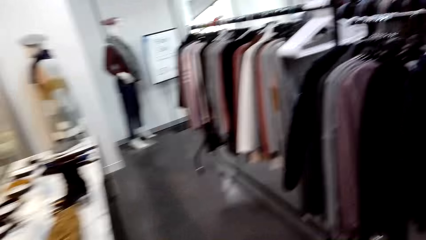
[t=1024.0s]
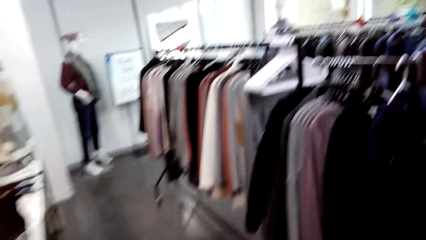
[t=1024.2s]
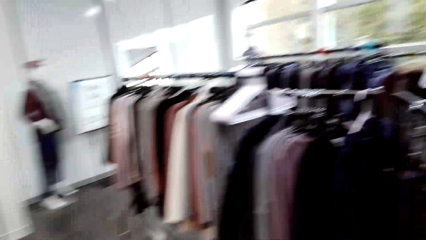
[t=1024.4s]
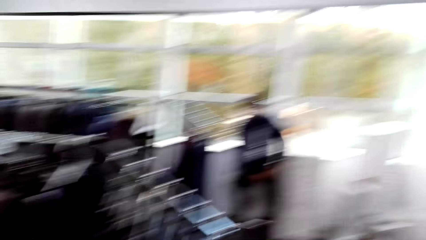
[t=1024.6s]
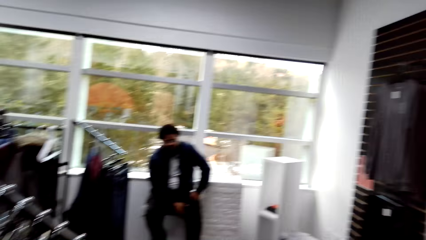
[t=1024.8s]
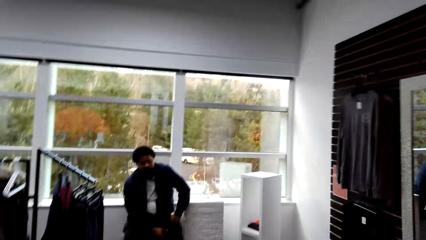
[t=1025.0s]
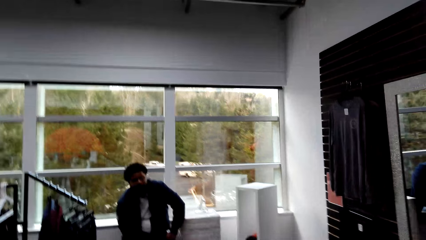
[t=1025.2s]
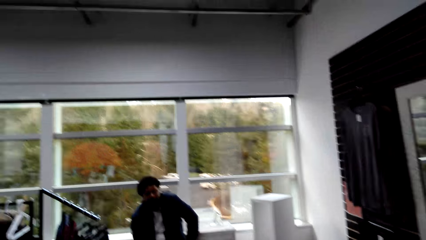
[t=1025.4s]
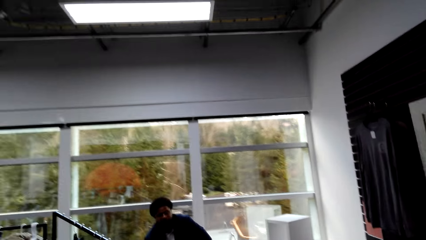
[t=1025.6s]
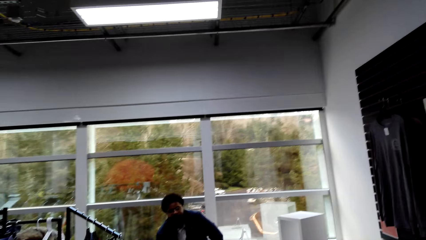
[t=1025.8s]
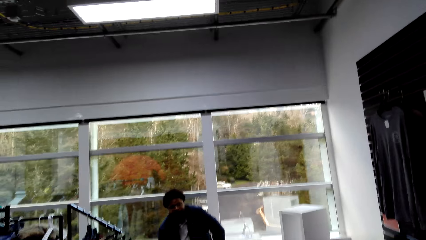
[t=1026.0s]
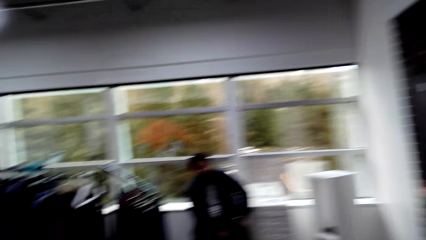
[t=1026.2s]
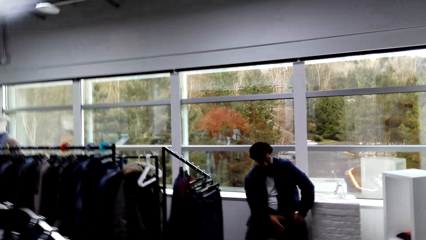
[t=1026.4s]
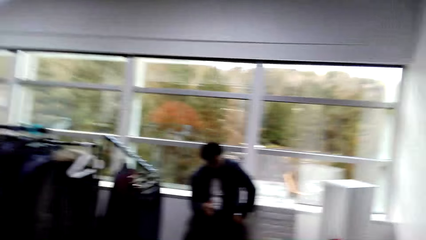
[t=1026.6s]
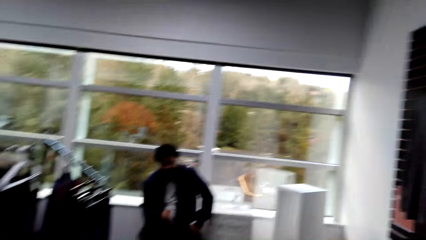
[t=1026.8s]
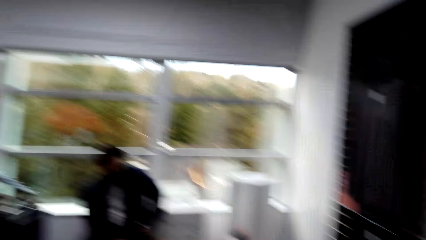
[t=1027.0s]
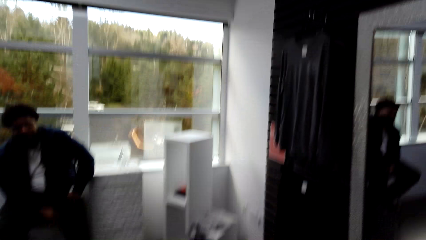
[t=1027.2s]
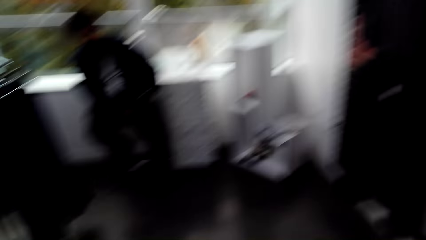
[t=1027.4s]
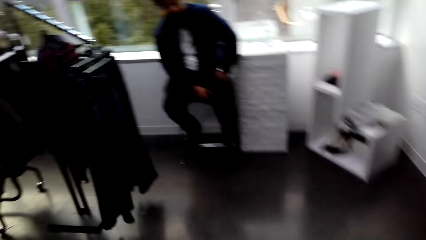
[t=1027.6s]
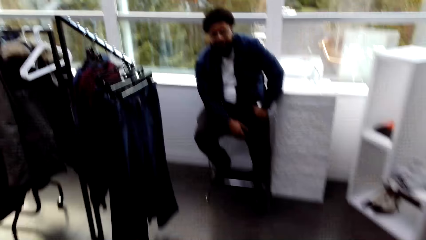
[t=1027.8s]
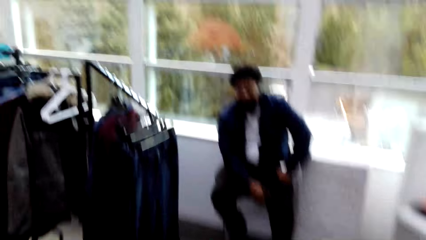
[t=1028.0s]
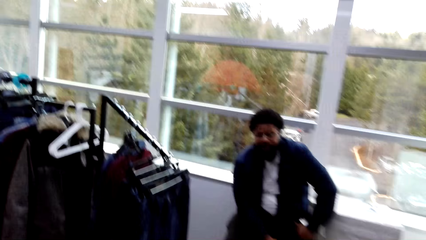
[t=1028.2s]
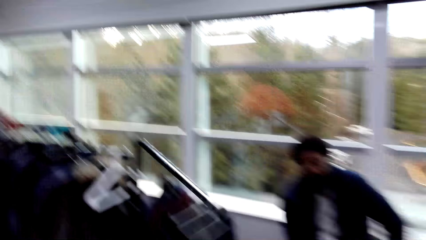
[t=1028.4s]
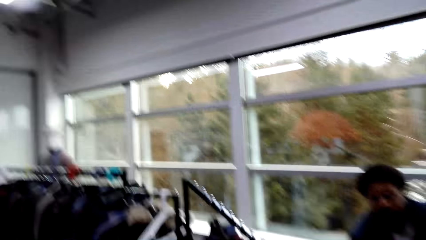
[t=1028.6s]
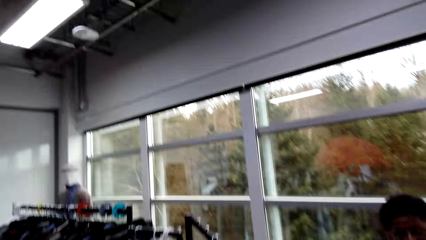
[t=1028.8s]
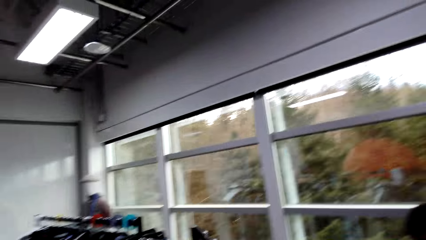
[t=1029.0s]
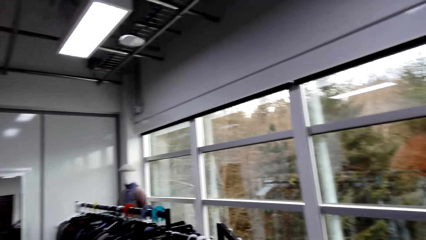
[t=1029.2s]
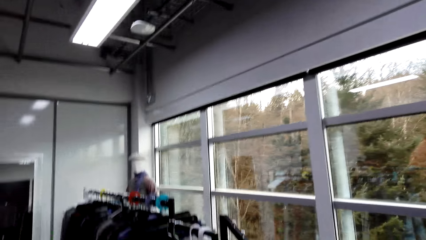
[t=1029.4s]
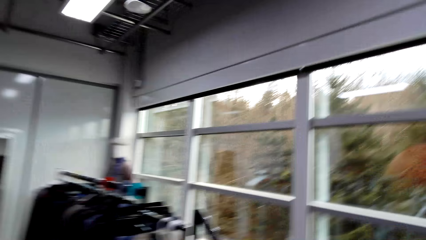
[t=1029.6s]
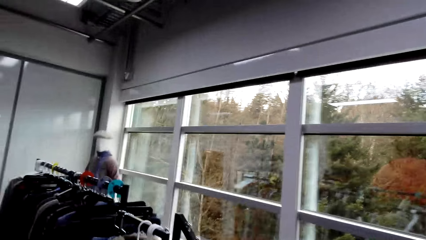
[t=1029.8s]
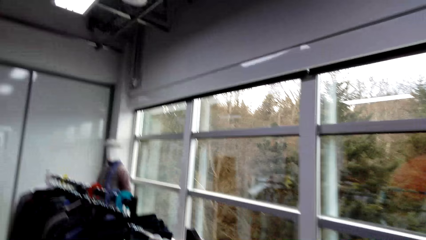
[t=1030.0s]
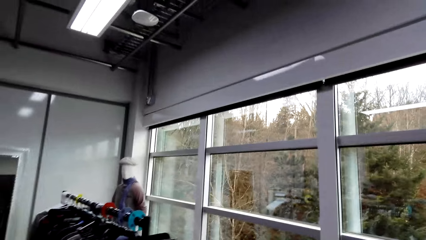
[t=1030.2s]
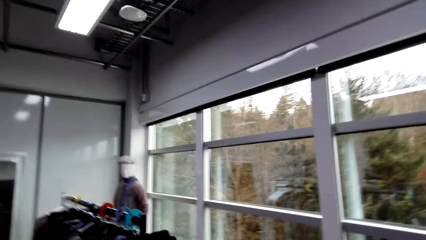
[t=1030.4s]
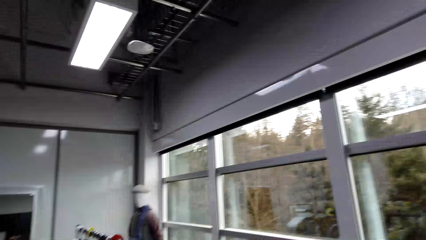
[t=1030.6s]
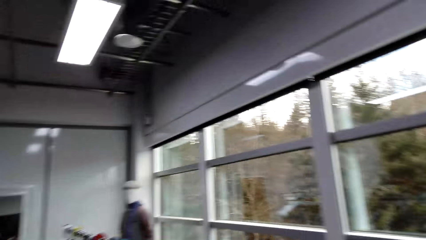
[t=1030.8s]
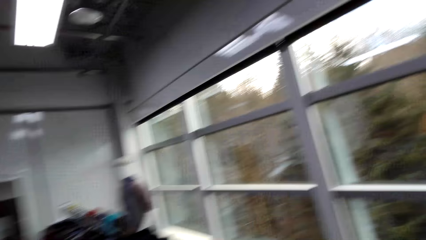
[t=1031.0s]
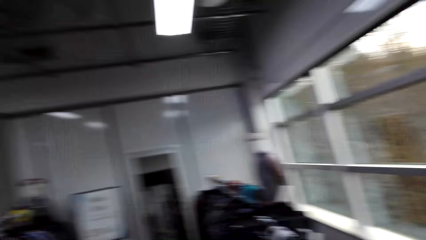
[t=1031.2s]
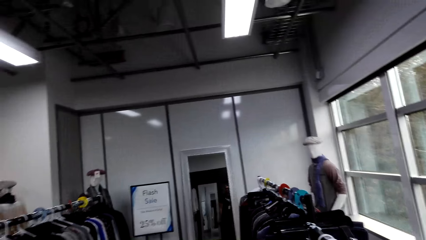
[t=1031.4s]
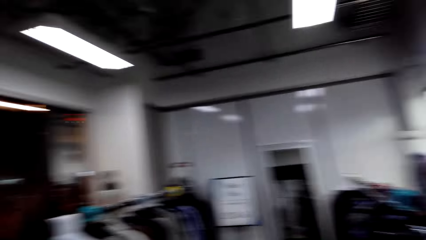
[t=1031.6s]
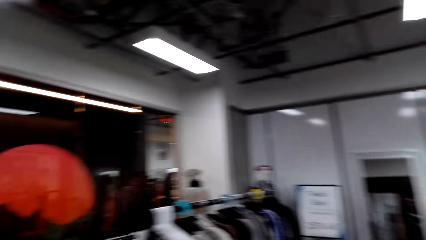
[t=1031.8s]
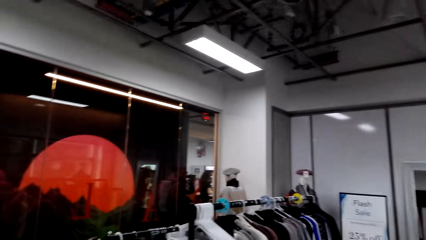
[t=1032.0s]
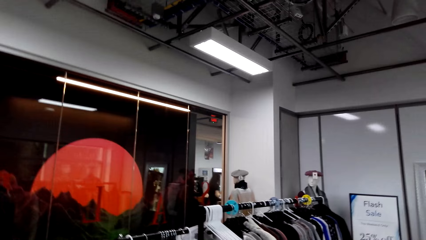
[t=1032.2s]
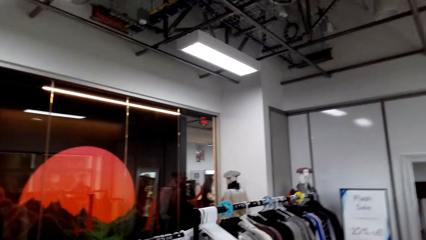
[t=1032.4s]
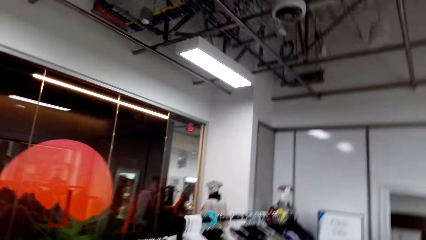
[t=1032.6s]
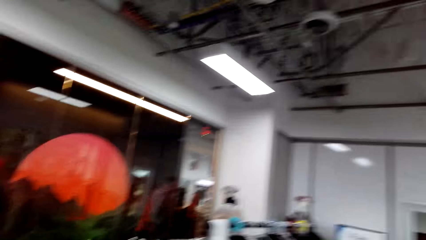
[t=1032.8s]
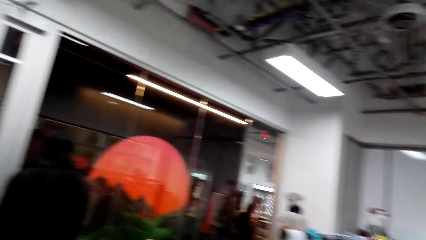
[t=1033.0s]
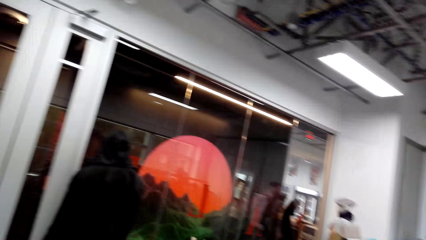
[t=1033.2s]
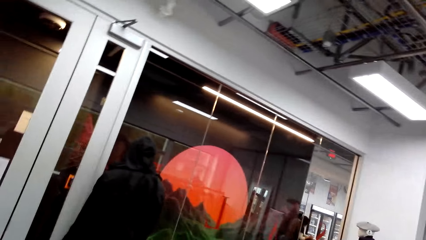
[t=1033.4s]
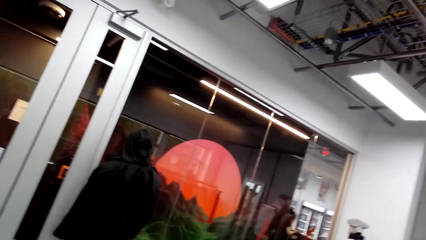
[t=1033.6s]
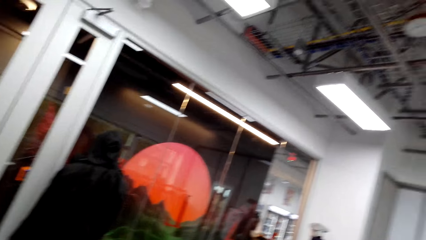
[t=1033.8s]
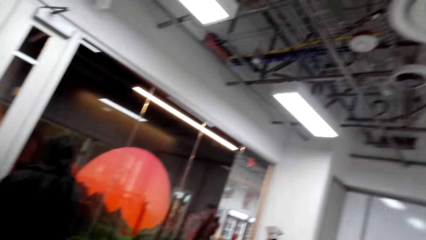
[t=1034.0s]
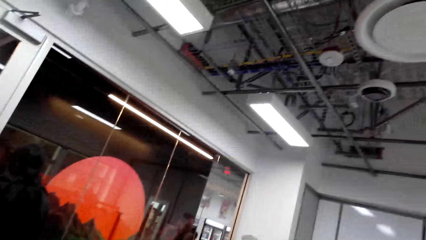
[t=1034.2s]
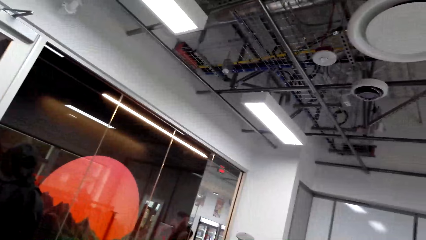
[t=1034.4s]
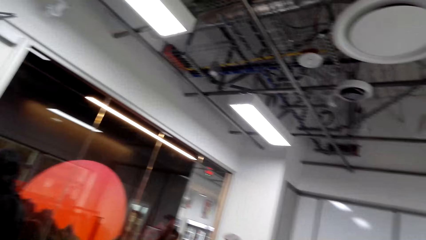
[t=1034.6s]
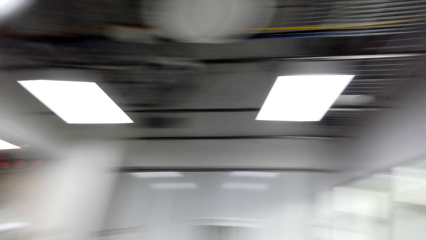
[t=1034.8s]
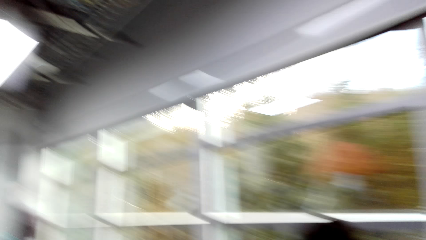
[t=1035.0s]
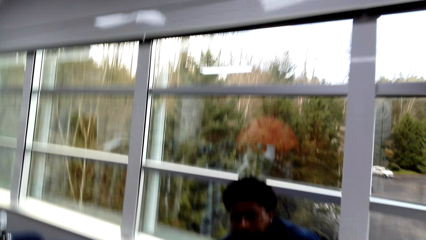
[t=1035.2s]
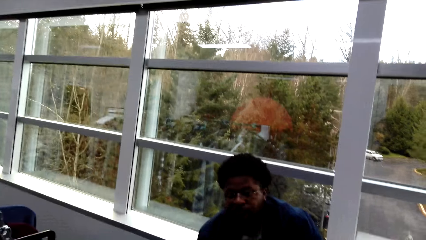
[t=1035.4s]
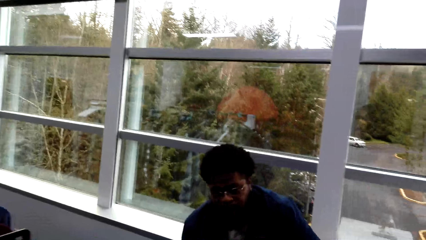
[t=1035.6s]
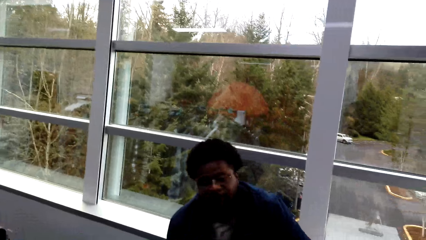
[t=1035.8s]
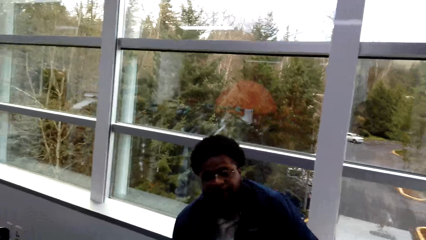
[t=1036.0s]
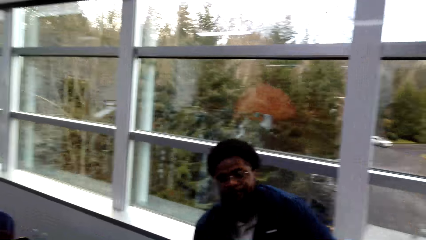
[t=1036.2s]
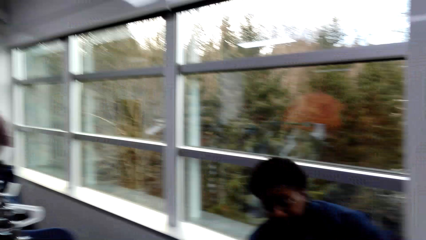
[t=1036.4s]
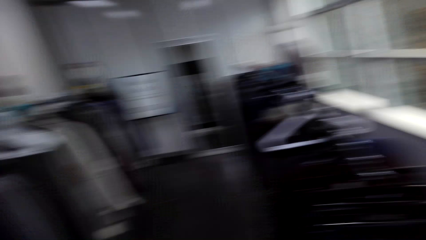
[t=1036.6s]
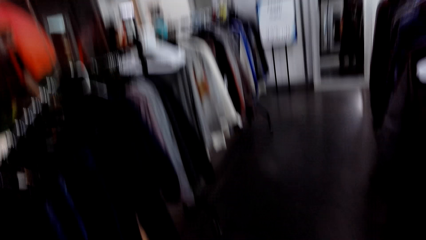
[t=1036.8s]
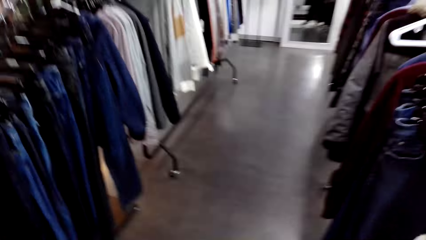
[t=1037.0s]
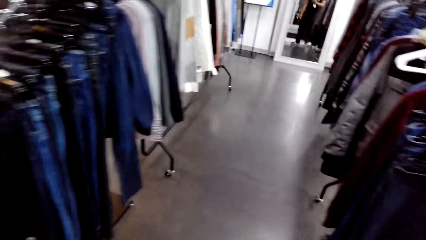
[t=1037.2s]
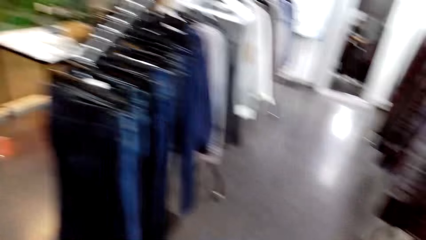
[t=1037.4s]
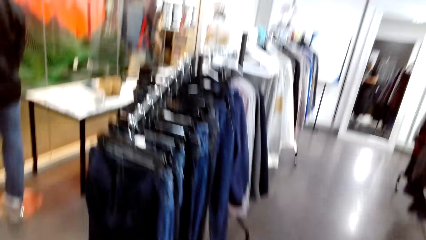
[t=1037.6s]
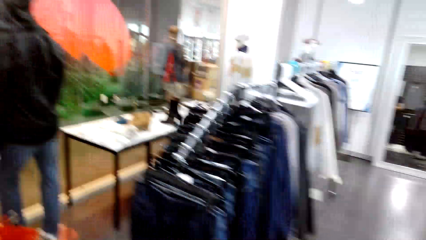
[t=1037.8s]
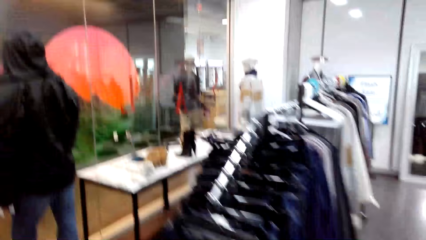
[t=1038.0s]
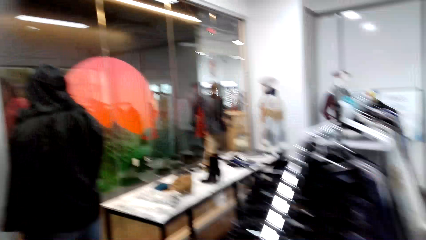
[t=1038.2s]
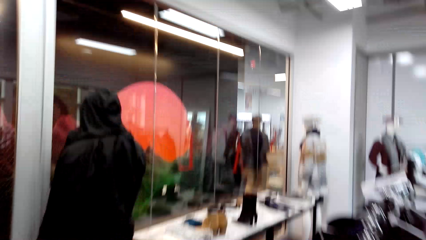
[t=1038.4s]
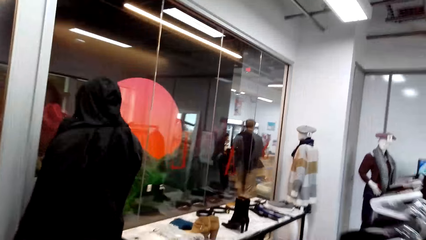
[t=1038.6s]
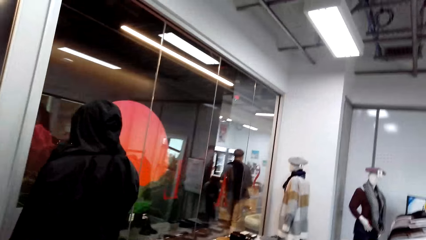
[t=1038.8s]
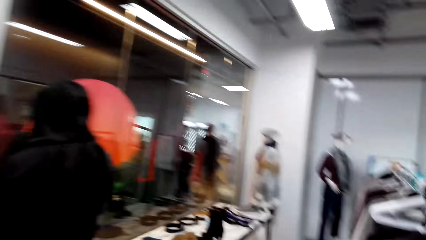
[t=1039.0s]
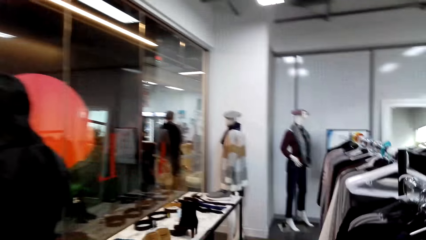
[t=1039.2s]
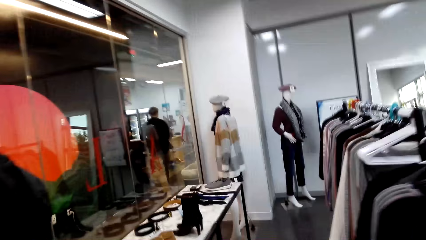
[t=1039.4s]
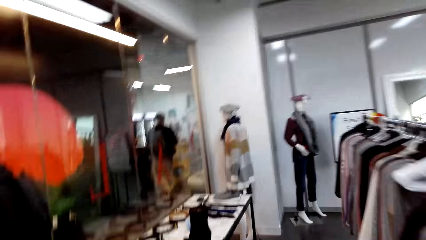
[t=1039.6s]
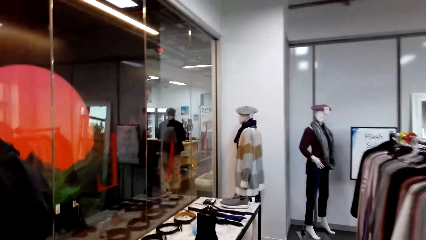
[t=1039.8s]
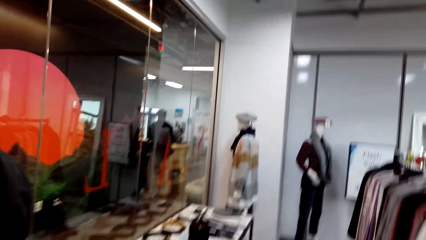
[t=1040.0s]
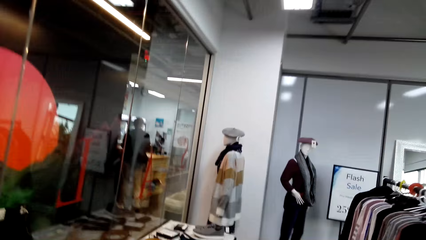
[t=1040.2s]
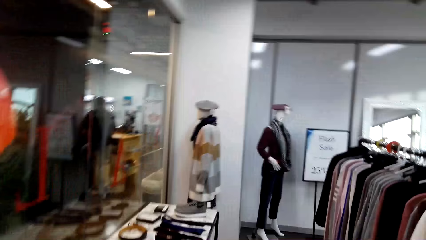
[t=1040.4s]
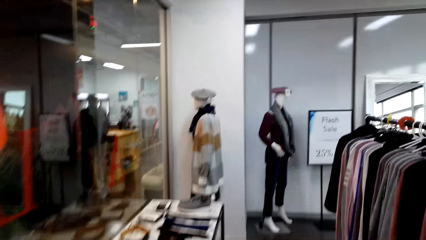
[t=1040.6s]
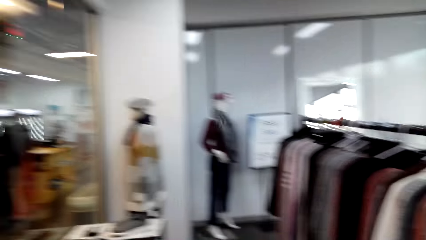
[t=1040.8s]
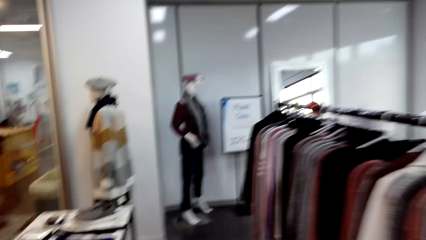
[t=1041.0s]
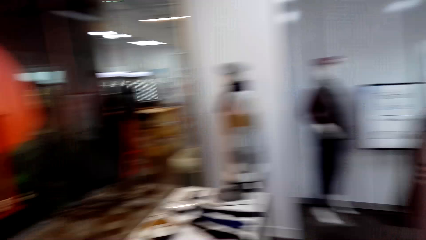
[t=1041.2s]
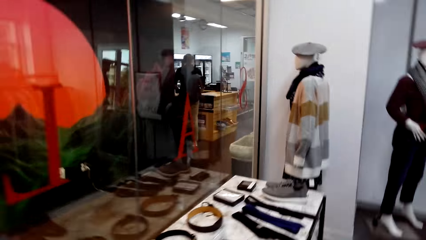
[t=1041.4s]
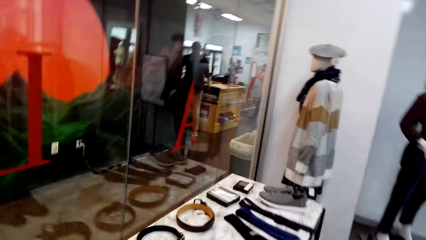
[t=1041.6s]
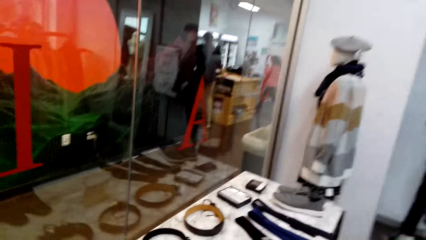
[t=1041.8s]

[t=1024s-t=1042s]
The camera wearer enters a clothing store. A cashier dialogues with the camera wearer. The camera wearer walks in the clothing store. They dialogue with the cashier. They dialogue with the cashier again. They look around. They walk in the clothing store.
